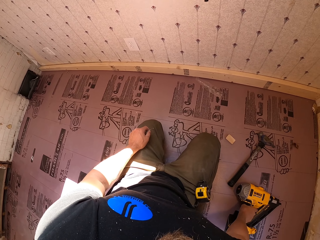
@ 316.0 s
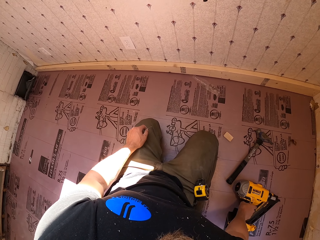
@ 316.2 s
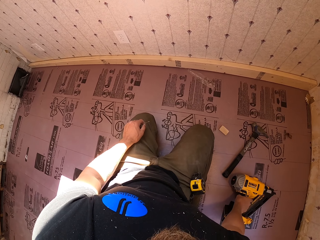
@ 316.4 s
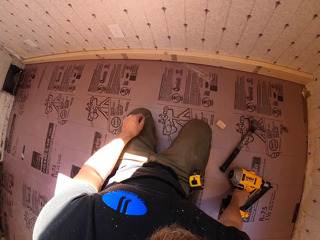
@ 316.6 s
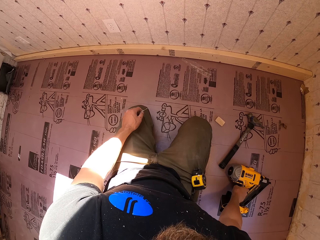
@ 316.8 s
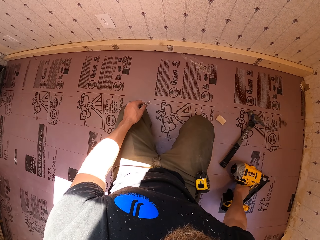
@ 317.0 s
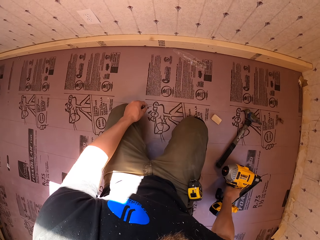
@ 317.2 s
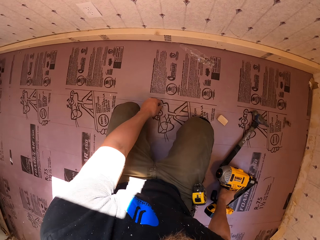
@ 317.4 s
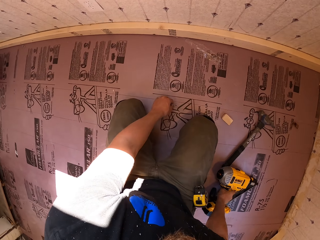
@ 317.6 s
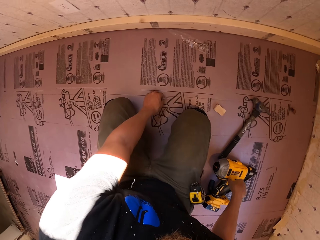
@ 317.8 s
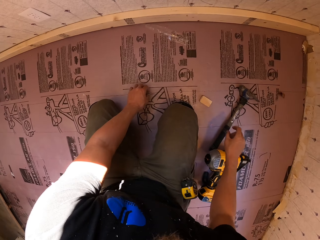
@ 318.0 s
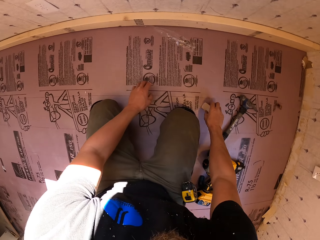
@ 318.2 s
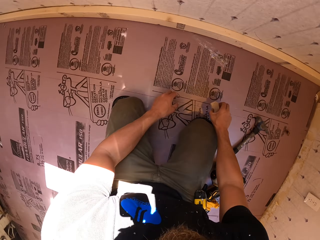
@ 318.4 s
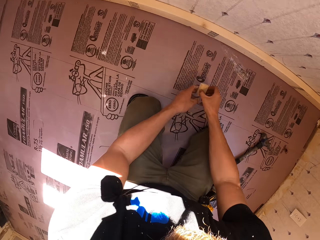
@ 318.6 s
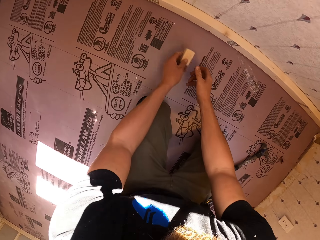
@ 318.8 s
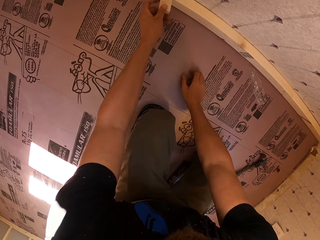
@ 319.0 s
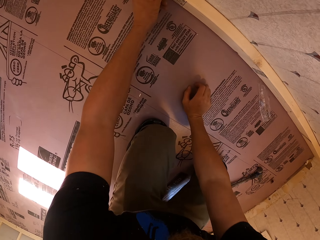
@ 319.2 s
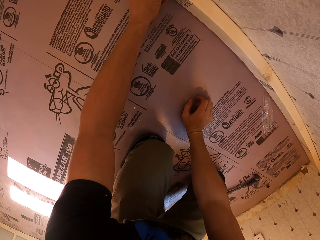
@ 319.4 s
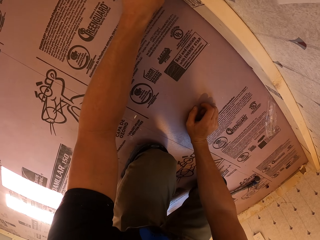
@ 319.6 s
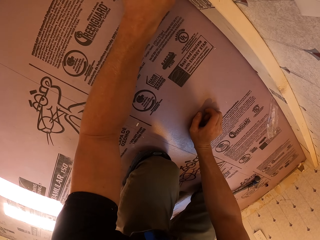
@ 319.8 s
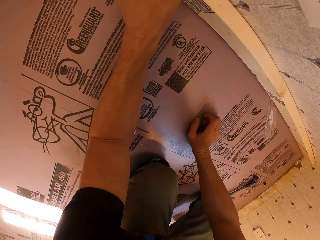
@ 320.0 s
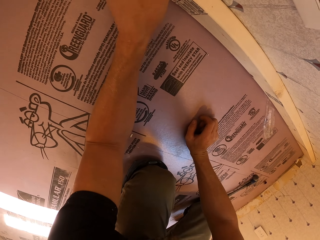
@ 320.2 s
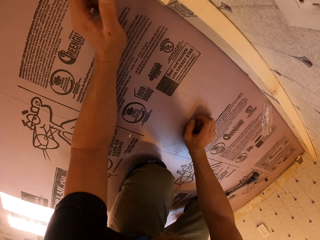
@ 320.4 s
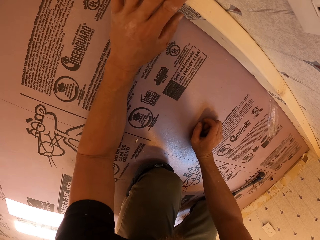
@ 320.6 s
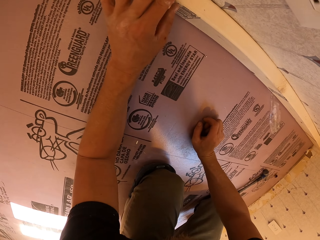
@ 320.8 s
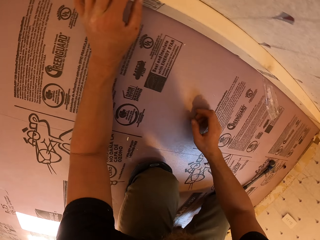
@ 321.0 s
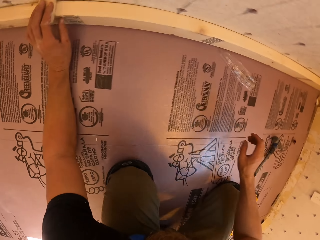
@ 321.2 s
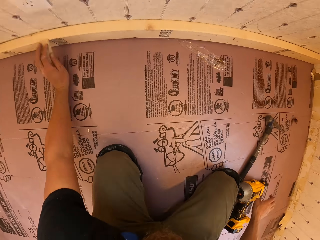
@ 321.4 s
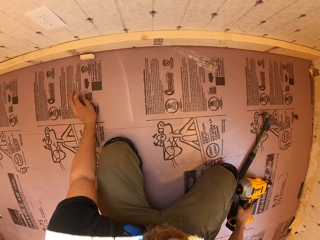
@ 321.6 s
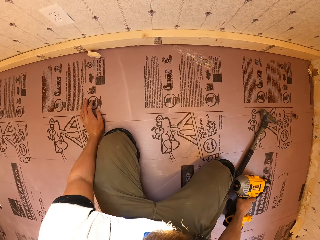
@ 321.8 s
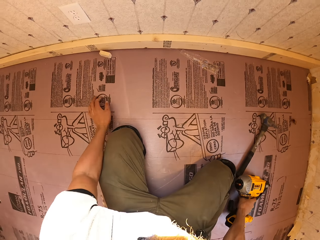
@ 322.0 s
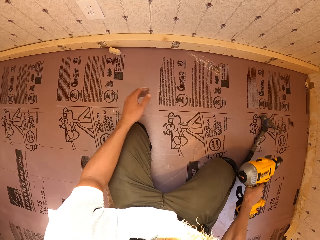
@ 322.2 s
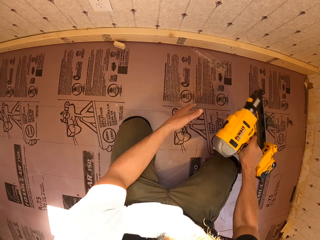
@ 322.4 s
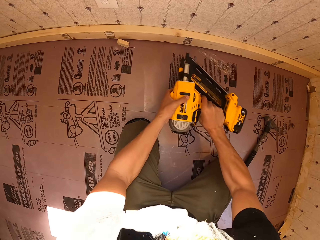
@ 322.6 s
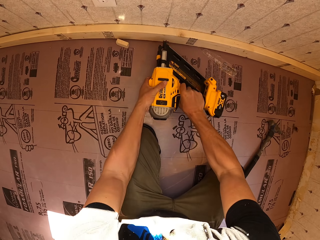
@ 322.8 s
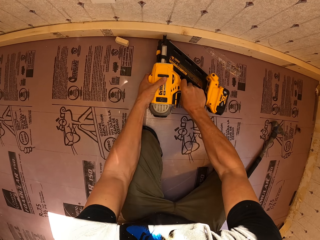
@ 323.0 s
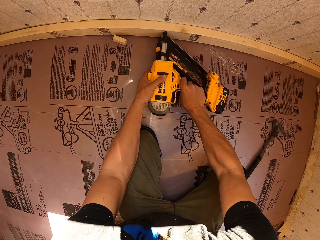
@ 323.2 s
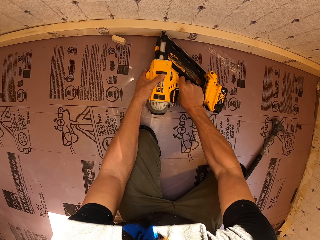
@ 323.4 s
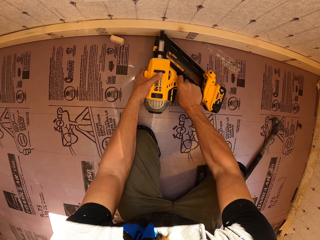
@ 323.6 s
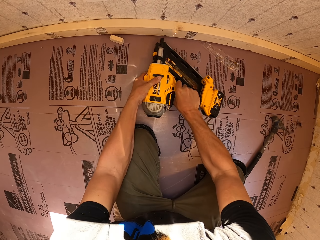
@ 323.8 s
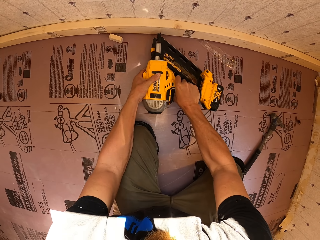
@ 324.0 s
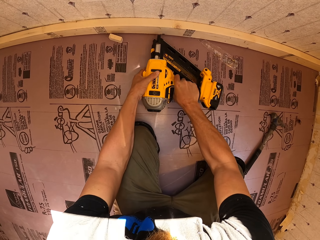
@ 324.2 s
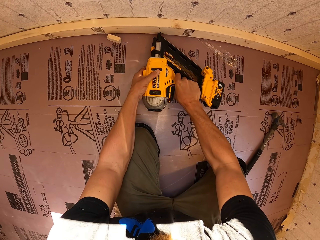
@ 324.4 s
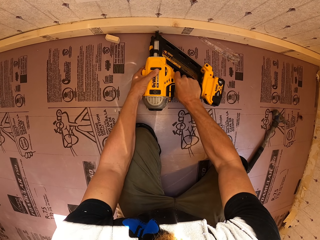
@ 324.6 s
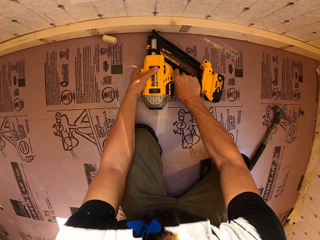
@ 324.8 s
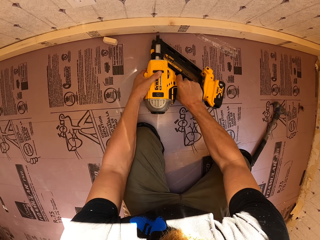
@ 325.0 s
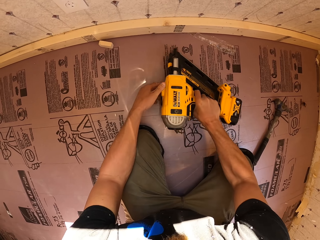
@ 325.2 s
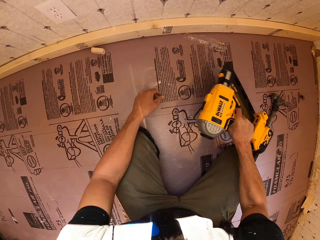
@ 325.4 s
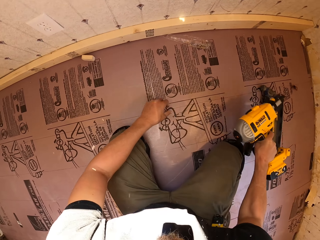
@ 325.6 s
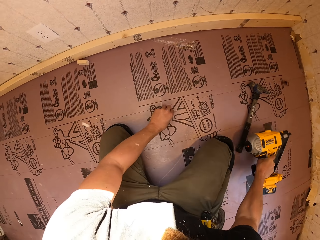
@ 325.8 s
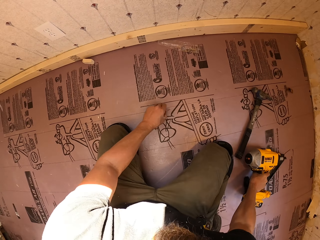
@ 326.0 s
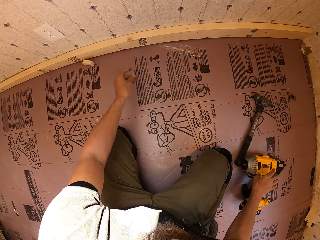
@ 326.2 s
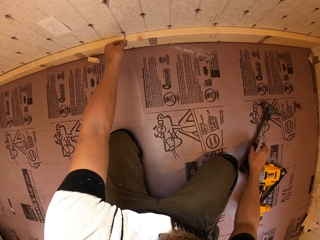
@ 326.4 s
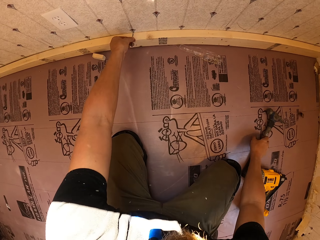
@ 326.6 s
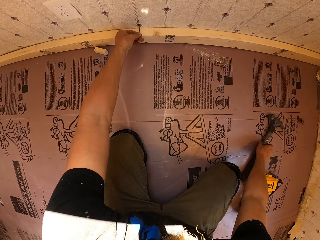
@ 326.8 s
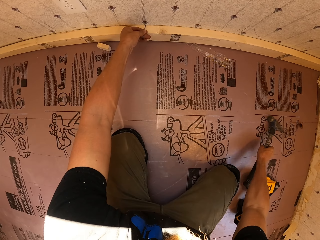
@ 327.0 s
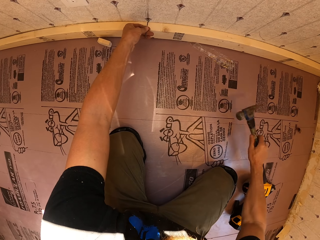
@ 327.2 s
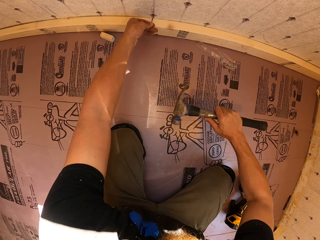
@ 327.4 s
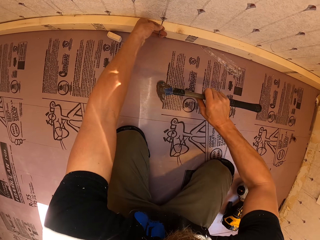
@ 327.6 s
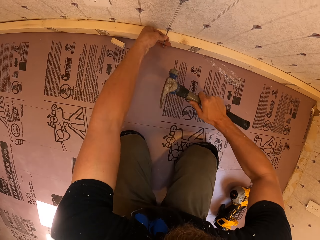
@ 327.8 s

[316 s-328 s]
The camera wearer places the nail on the floor. They take the piece of wood from the floor, place the wood on the other hand, and place the piece of wood on the timber. They drop the wood on the floor. They take the nail gun or drill from the floor and hold the drill with both hands. They drive nails into the timber with the nail gun. They pick the nail from the floor and place the nail gun on the floor. They place the nail on the wall. They take the hammer from the floor.

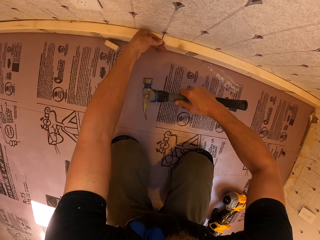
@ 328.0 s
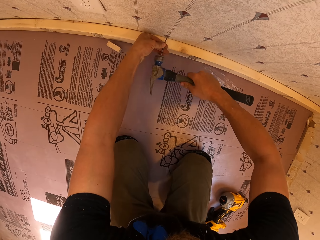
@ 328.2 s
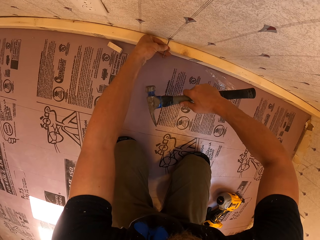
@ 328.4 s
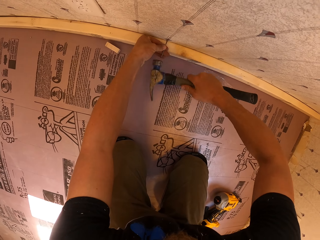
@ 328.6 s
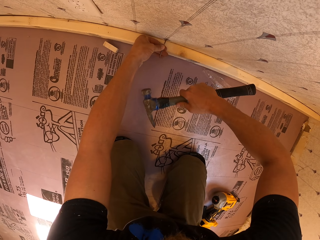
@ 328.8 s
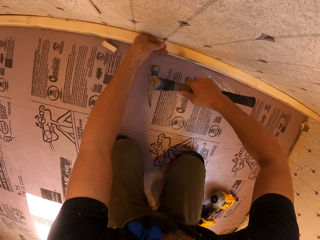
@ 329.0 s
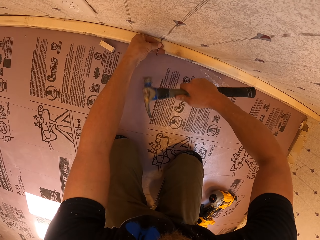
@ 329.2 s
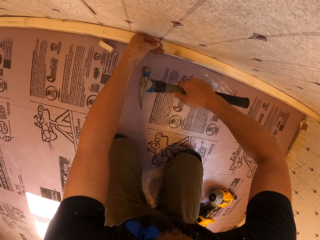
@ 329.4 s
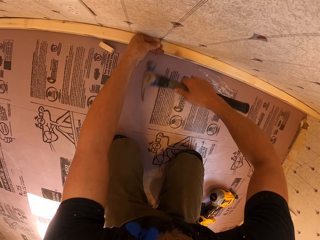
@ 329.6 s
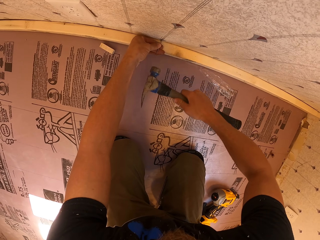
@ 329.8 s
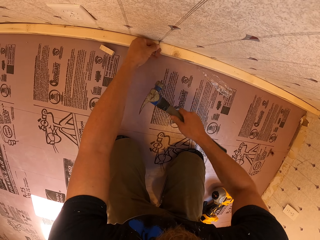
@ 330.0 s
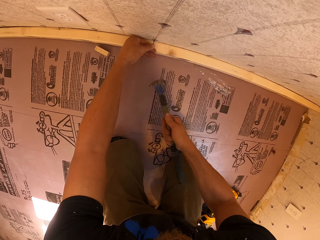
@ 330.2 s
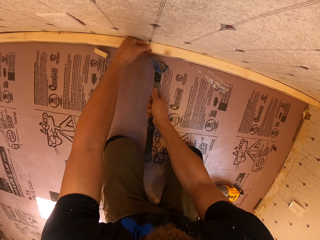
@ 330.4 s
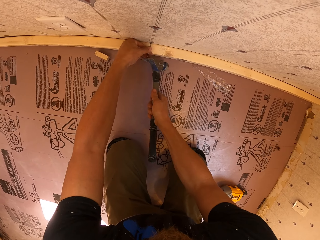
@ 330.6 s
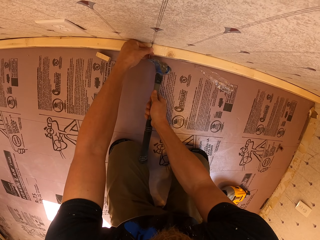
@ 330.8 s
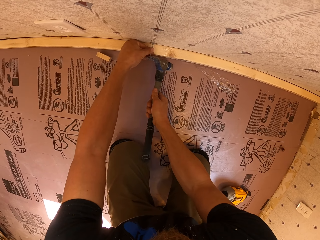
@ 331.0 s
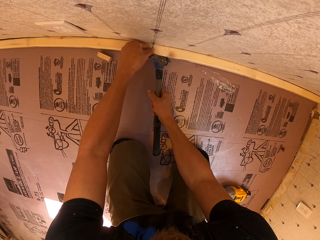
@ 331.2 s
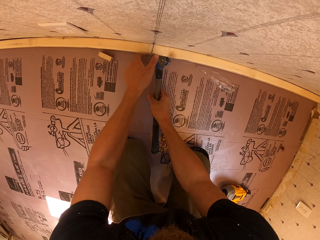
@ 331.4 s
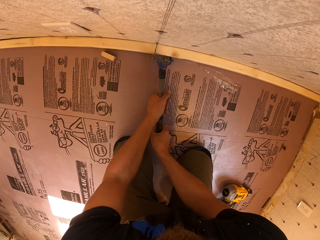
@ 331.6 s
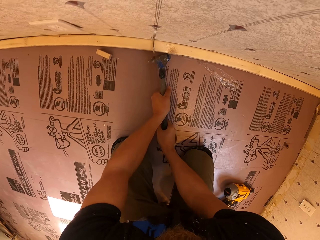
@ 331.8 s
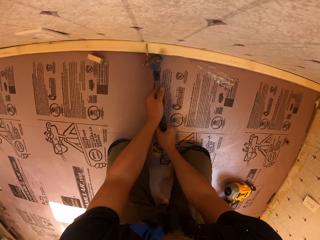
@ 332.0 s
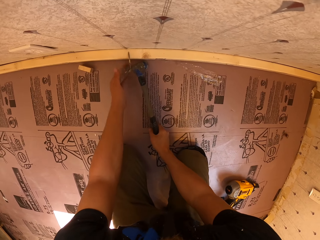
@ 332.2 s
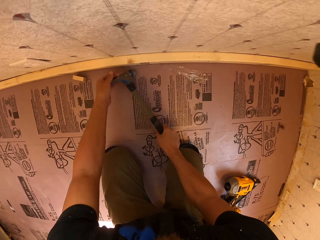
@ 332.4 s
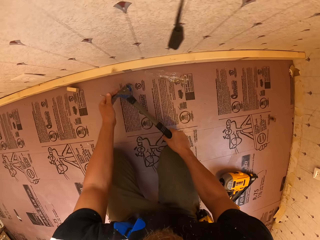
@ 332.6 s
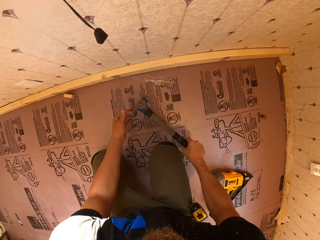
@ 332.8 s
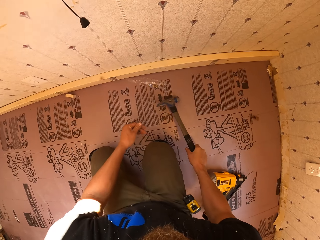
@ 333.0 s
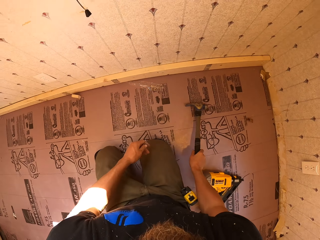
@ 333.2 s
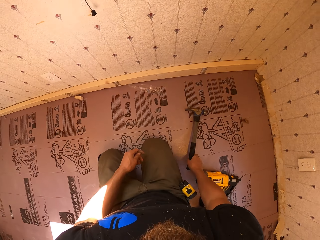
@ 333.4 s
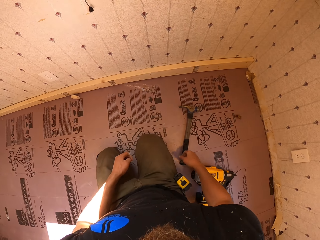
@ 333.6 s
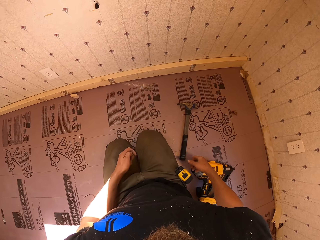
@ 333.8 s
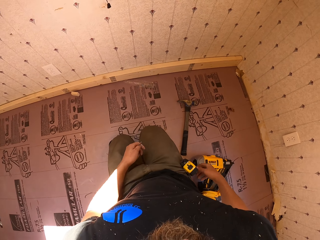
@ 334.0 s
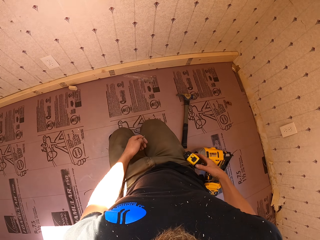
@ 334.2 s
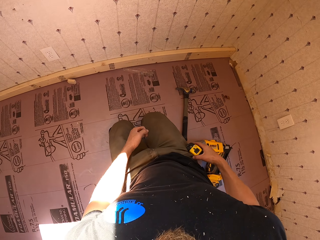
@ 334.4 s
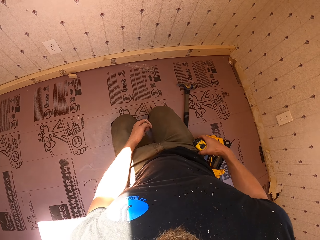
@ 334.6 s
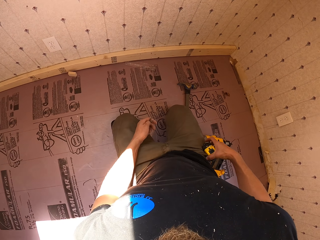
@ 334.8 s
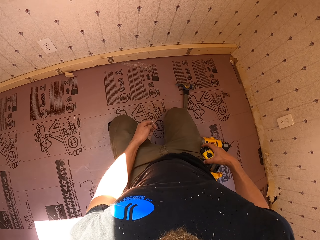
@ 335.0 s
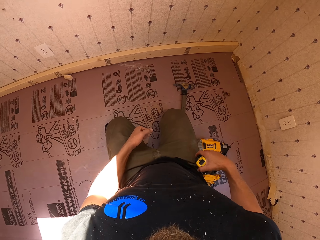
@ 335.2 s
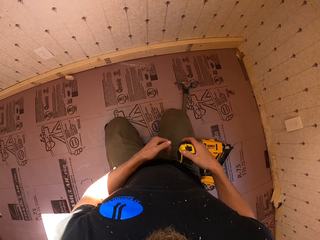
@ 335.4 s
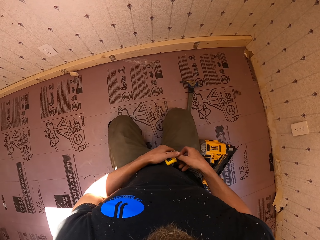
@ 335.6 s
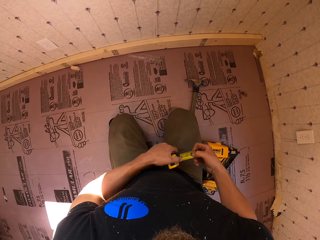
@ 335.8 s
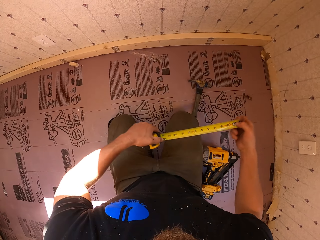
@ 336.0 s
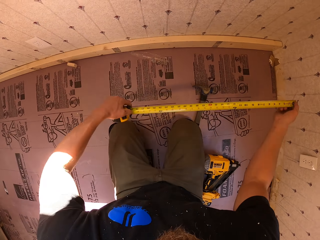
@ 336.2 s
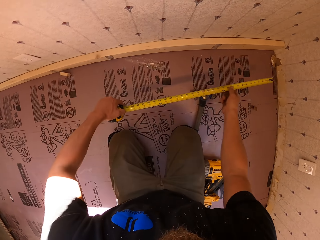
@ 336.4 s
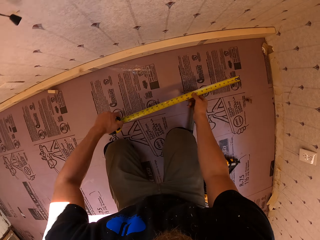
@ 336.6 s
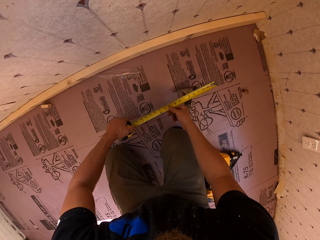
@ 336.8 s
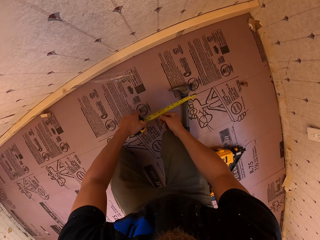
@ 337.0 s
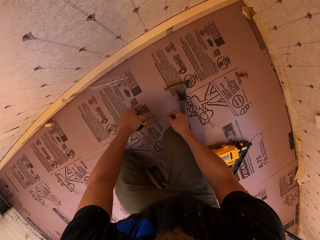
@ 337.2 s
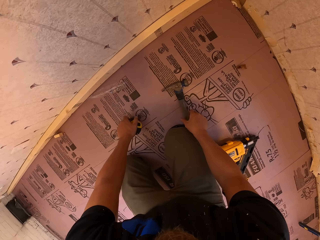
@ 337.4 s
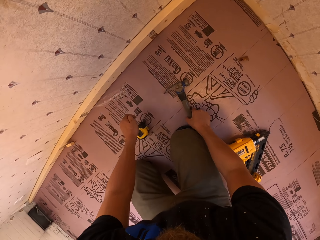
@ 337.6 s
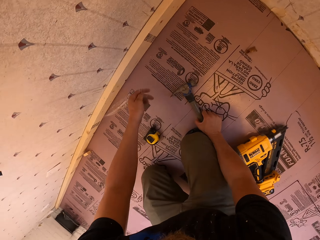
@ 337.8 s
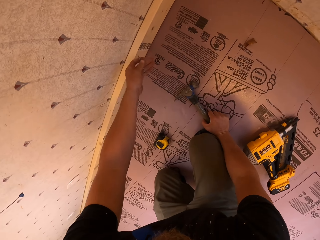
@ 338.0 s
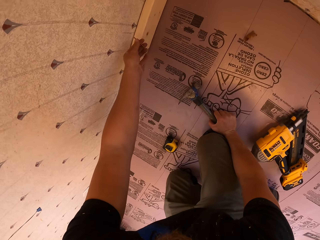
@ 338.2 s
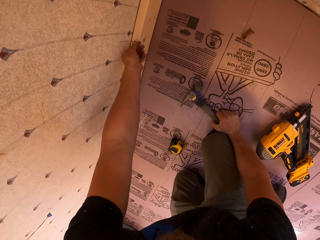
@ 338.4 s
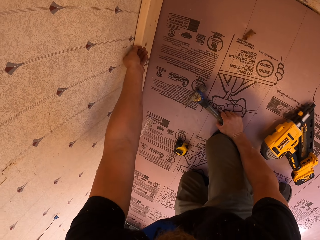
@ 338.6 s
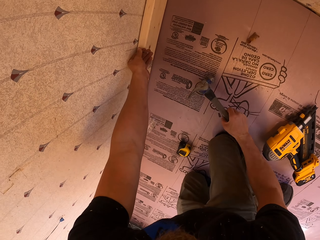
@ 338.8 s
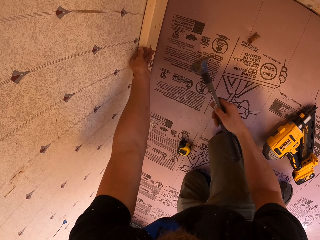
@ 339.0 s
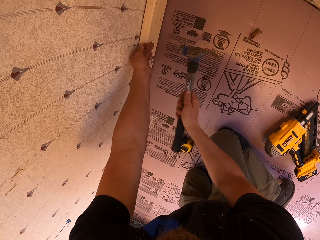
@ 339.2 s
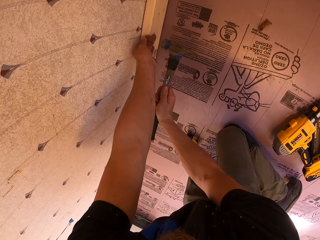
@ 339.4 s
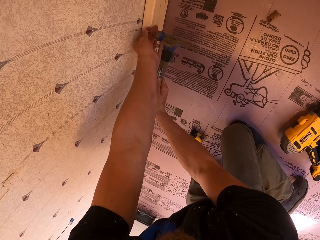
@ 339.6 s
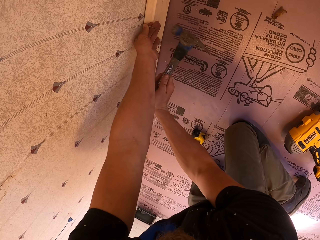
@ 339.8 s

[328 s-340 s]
The camera wearer tilts the hammer. They hammer the nail into the wall with the hammer. They tilt the hammer. They remove the nail from the wall with the hammer. They take the nail from the hammer. They put the hammer on the floor. They take the tape measure from the waist. They pull the tape measure from the case. They place the tape measure on the floor. They pick the hammer up from the floor and let go of the tape measure. They place the wood on the nail. They place the nail on the wall.
